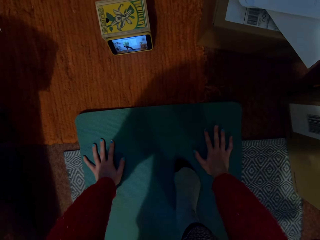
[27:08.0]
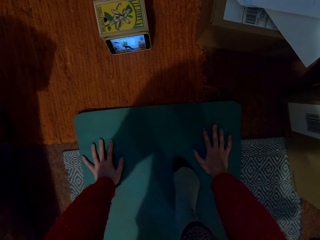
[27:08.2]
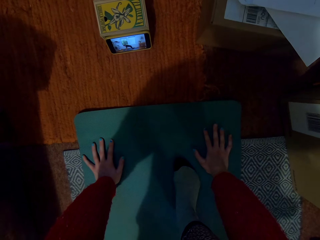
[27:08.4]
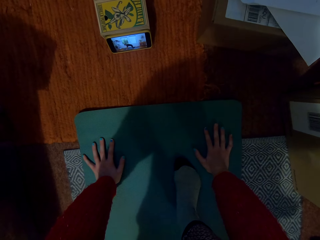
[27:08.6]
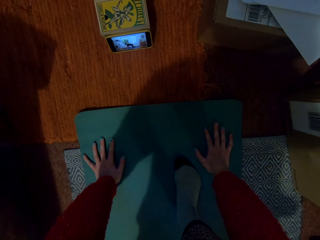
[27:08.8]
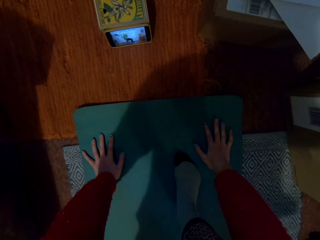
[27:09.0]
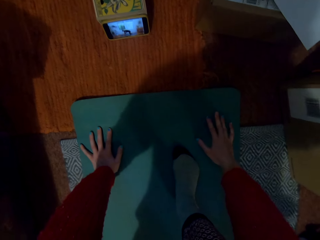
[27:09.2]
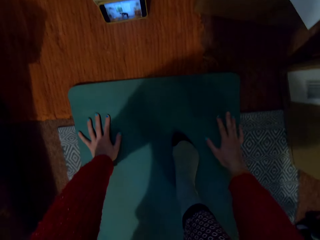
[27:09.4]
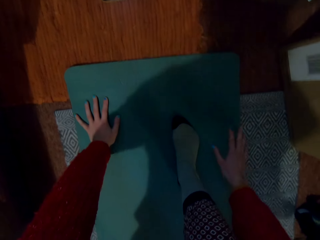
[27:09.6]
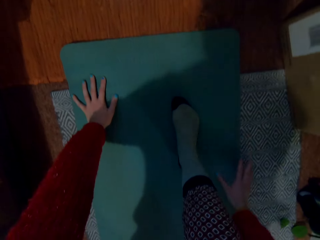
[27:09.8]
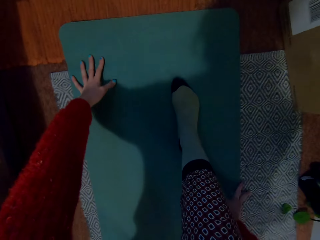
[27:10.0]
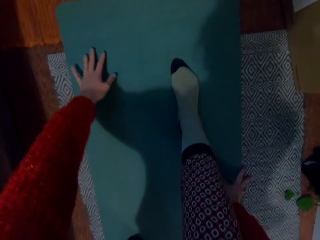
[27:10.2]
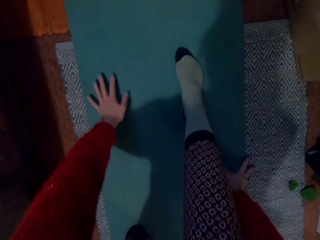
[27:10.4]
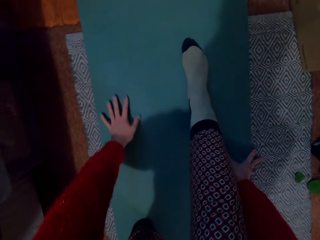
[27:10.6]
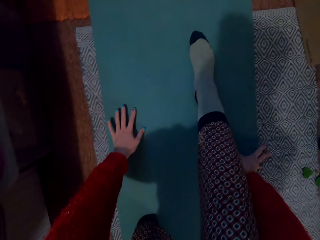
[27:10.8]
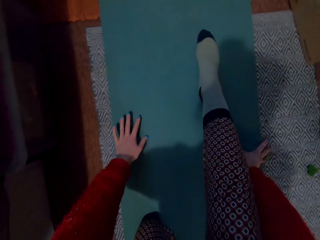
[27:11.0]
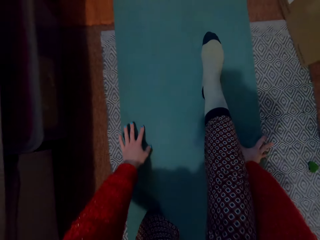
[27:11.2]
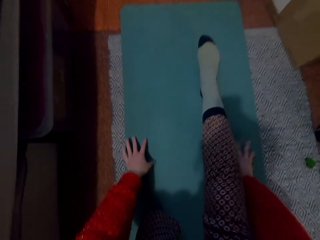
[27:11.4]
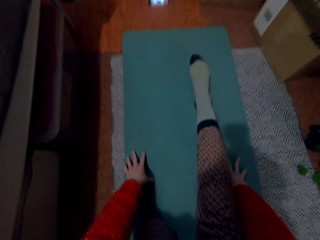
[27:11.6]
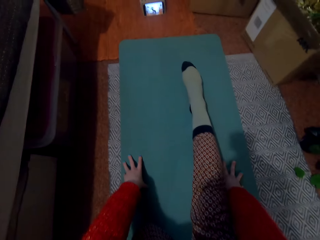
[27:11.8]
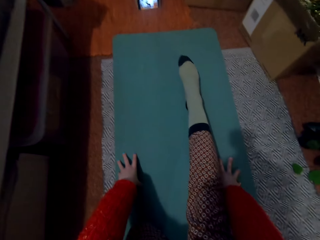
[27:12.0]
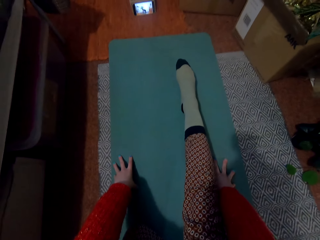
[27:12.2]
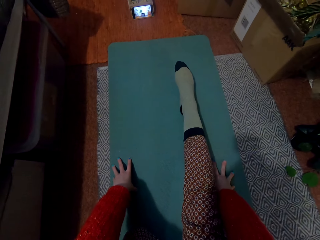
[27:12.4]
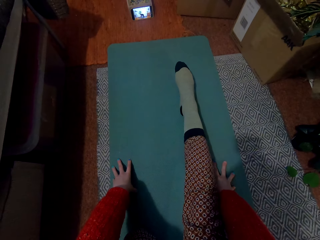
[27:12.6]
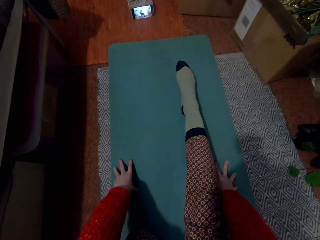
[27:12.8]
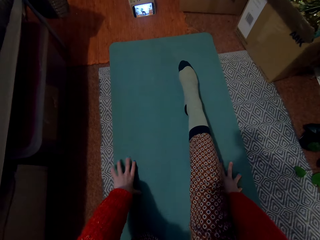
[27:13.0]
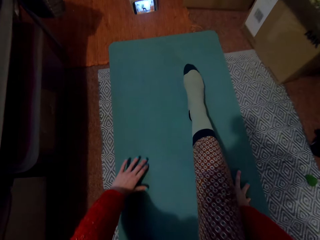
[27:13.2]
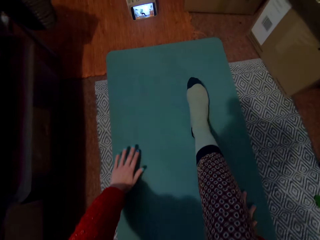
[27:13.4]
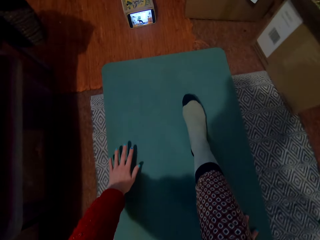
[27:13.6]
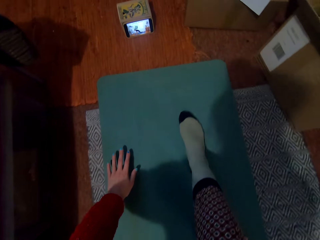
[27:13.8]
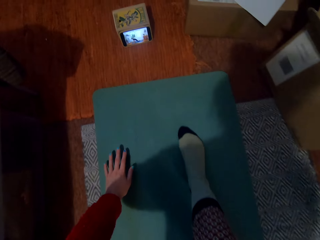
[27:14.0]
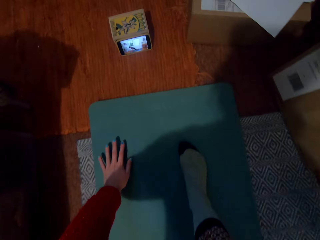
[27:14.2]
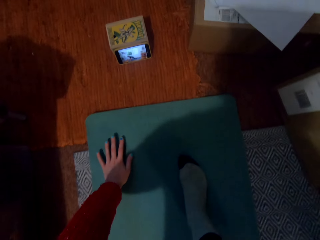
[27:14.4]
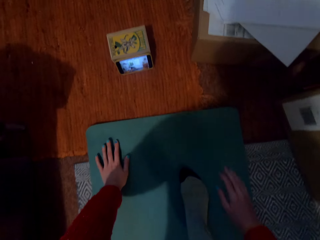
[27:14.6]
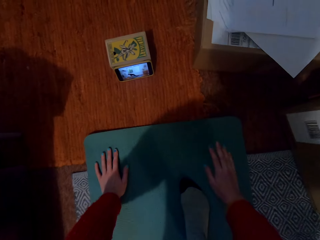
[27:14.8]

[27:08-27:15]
The camera wearer moves the hand.

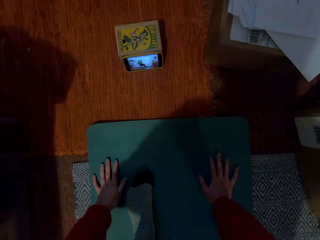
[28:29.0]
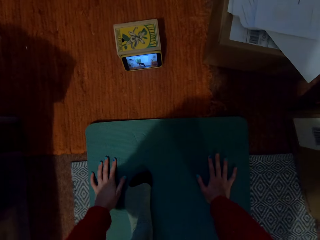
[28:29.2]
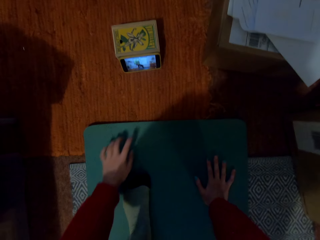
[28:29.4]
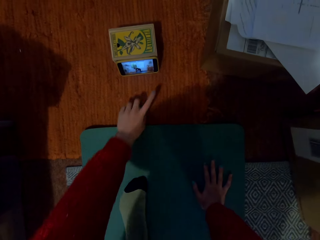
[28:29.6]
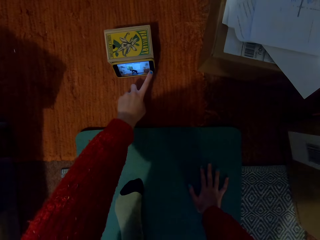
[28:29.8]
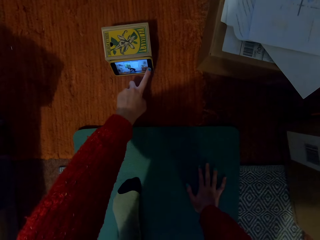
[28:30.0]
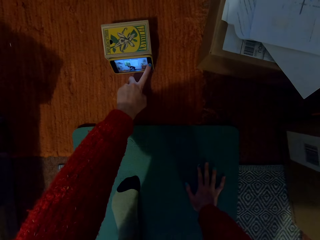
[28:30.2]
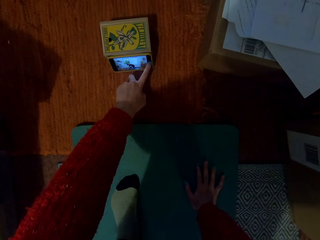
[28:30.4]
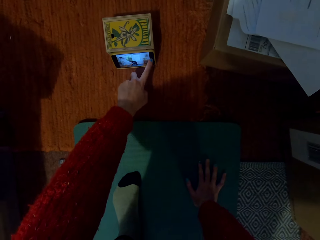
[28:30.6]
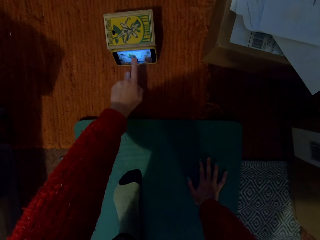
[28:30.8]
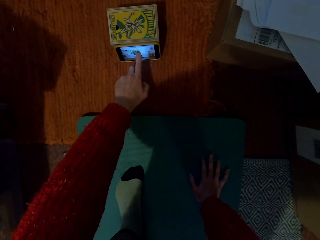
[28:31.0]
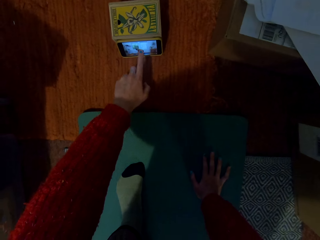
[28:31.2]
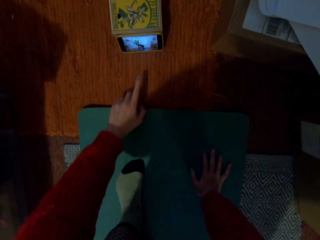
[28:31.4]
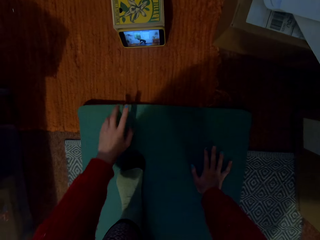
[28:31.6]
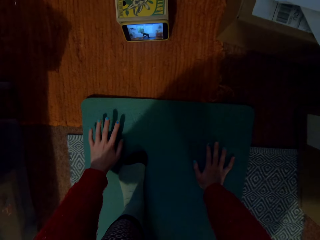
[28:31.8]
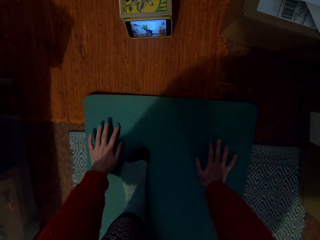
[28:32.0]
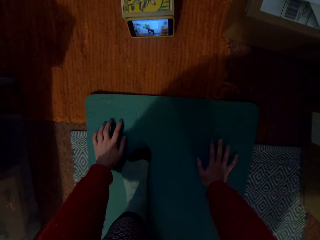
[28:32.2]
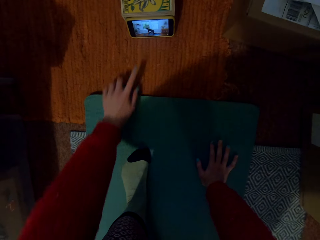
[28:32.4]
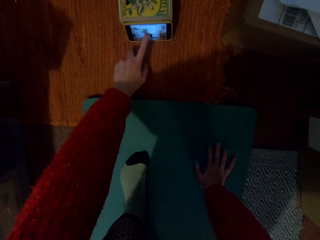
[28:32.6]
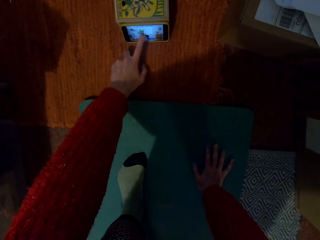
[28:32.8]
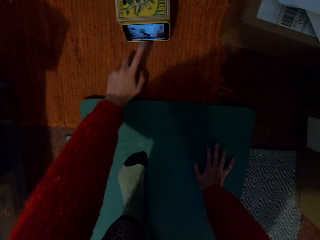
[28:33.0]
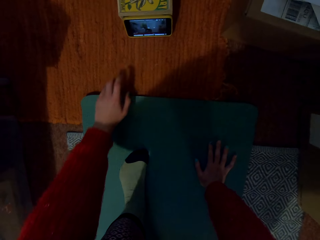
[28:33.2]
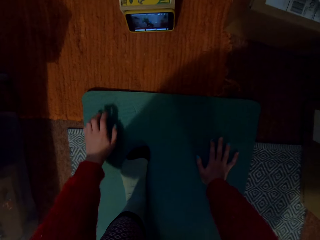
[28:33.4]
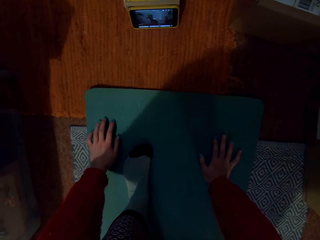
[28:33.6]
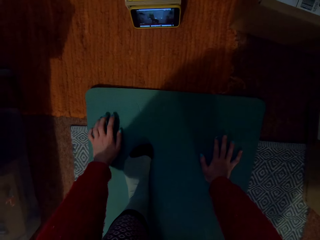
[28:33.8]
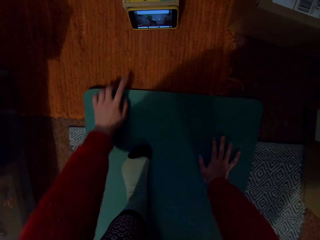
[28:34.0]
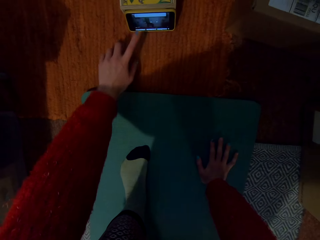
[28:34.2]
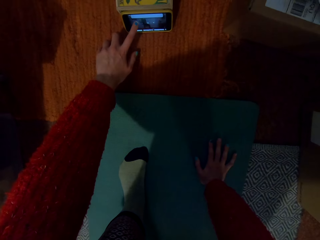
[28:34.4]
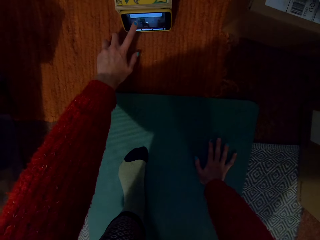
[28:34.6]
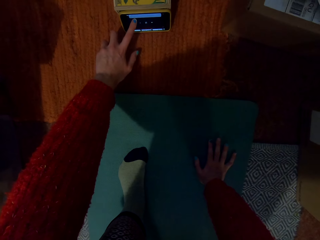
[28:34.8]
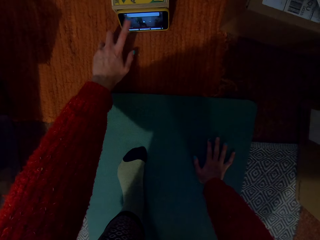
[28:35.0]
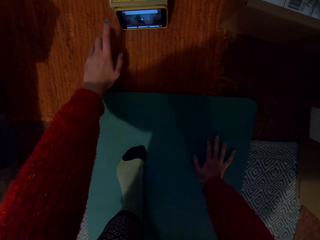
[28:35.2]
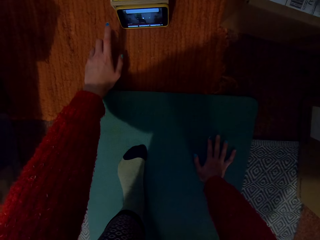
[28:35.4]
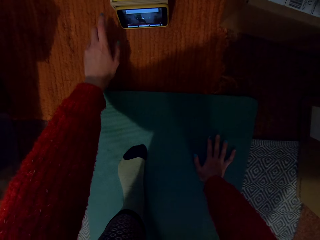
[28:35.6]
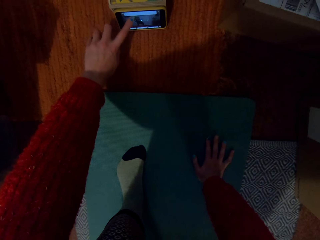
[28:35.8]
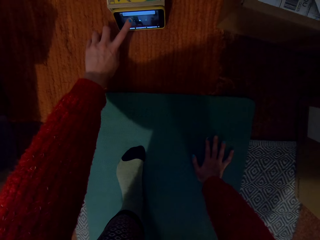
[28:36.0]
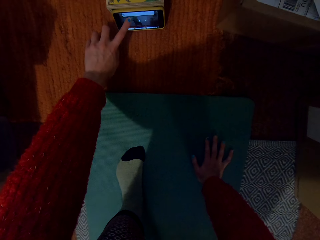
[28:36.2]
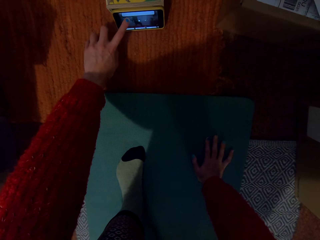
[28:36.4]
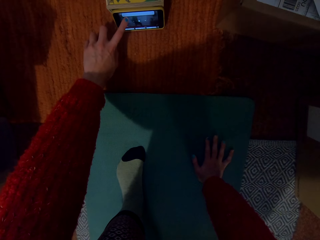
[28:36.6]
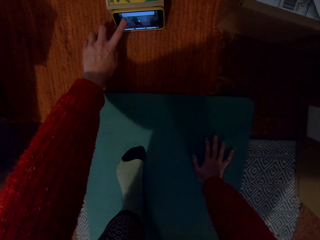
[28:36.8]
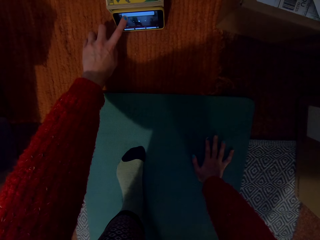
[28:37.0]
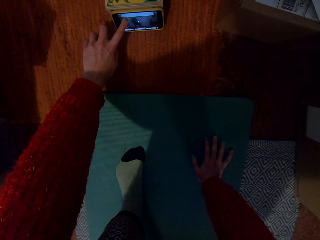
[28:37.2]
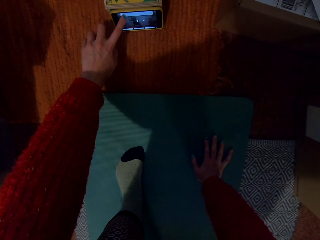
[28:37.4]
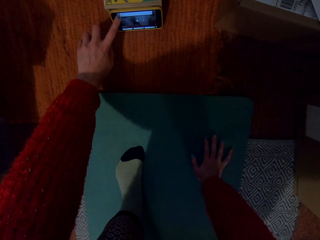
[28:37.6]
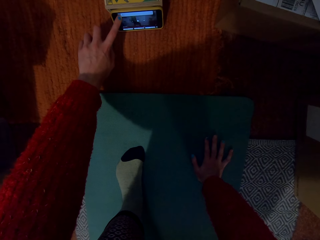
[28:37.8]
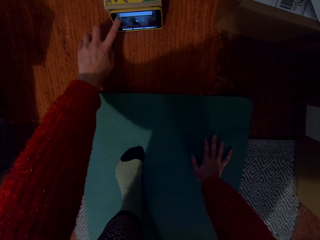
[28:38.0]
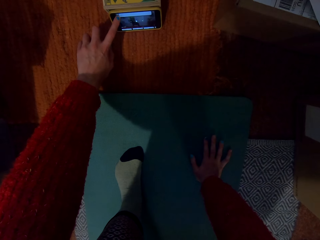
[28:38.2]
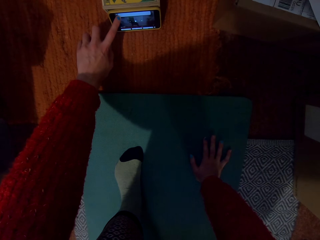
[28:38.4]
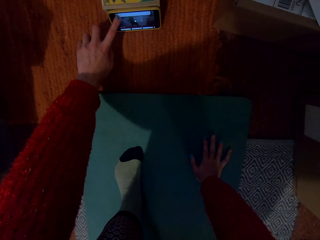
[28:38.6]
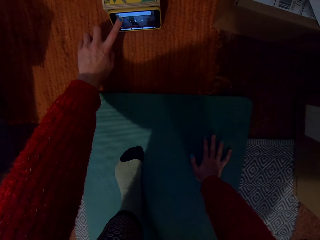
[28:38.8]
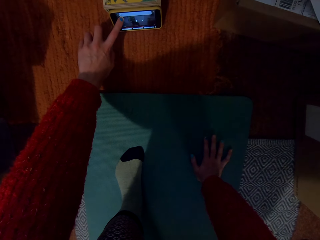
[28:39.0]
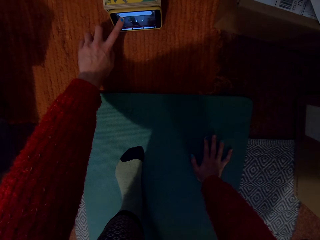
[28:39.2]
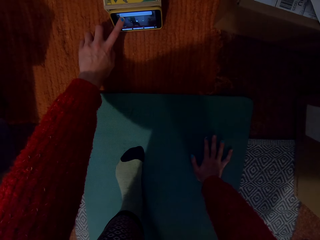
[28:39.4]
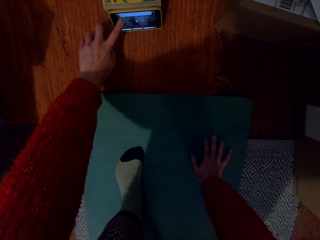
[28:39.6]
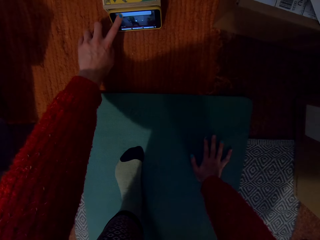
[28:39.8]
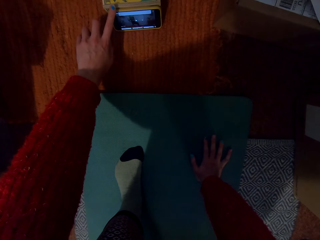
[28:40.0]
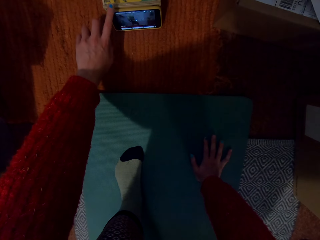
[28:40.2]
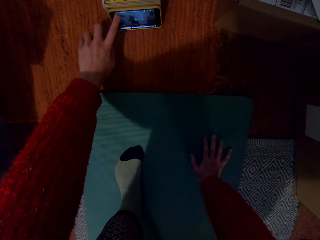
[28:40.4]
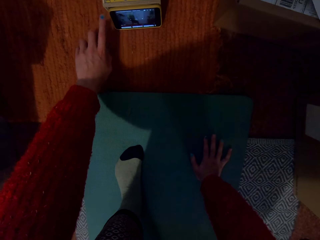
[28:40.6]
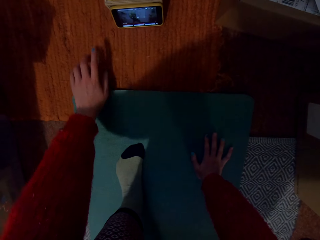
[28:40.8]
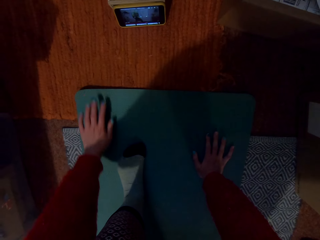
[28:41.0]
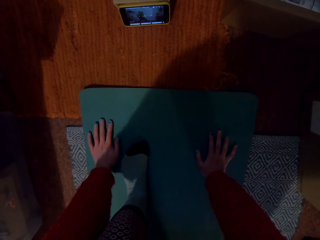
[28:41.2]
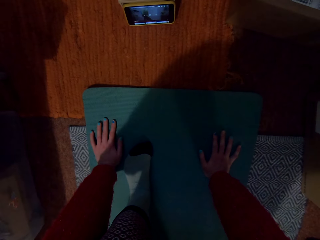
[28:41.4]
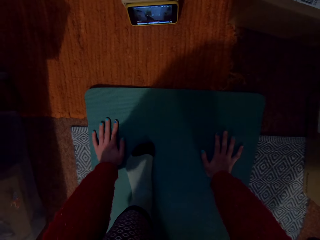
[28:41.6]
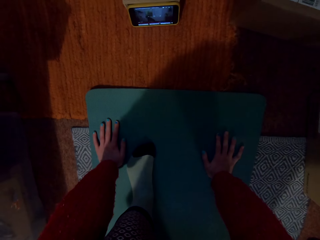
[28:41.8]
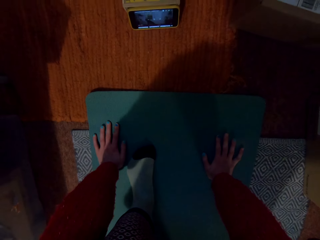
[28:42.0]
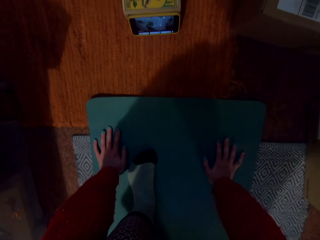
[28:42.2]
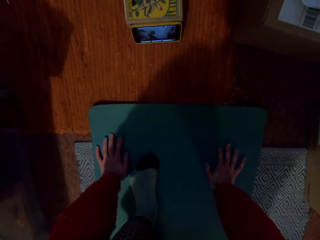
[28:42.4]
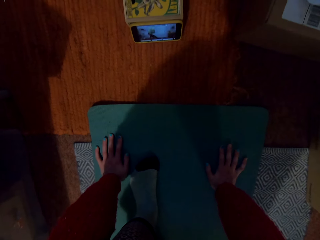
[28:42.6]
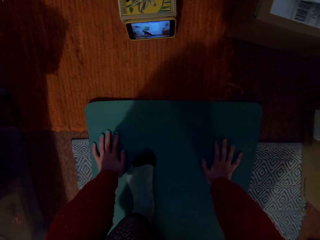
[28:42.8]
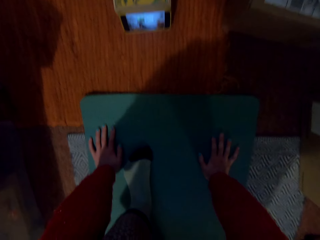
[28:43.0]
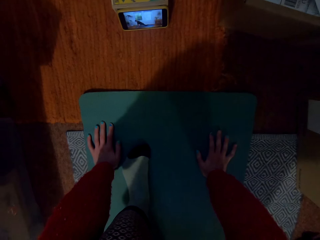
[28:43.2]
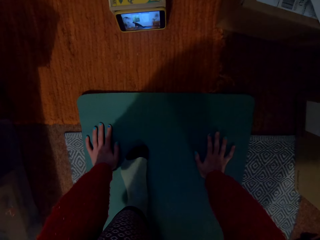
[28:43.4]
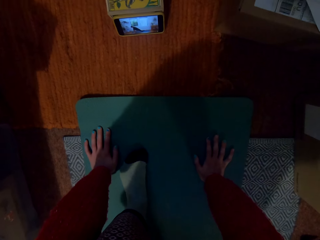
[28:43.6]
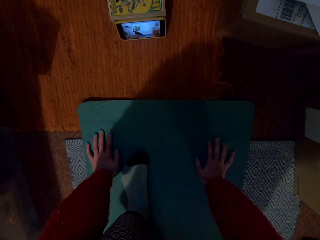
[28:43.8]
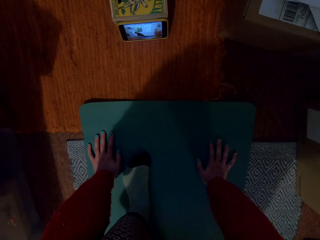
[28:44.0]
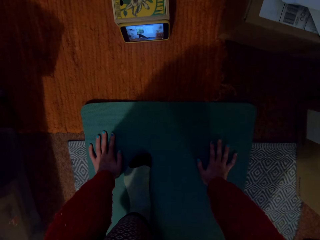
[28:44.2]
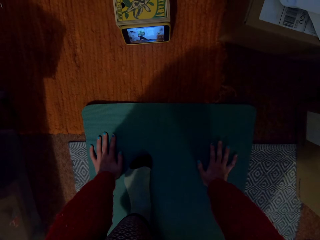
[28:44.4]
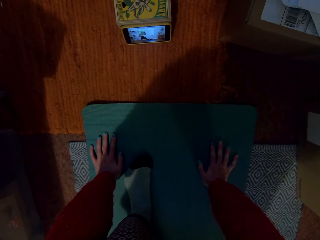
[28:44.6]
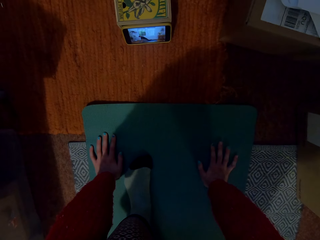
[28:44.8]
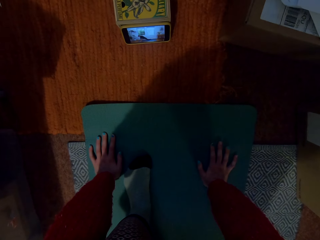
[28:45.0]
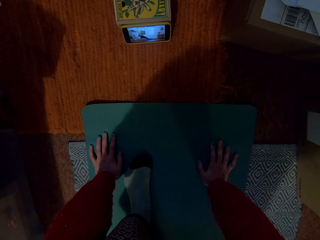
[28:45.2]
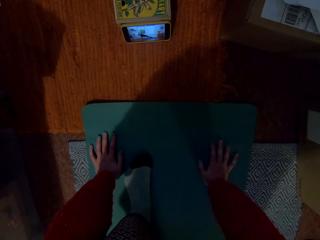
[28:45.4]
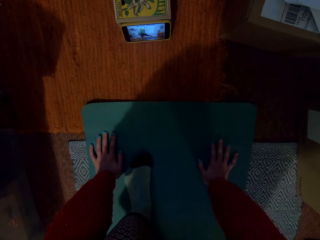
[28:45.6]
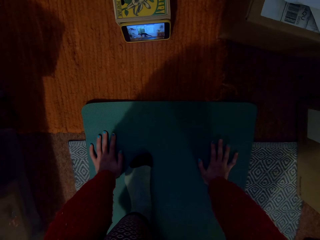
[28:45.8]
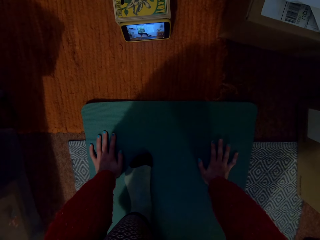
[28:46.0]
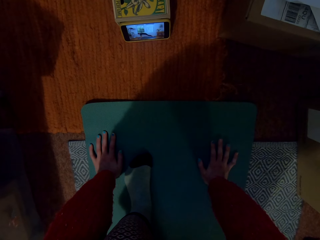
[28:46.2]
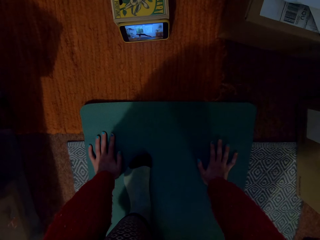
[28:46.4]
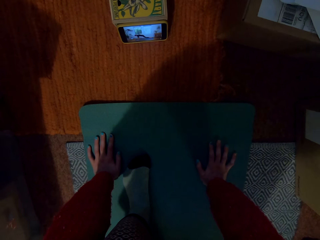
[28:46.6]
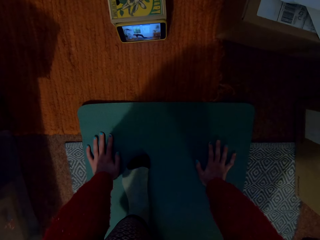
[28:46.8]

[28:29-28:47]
The camera wearer operates her phone with her left hand. She kneels on the floor. She operates the phone with her left hand. She kneels on the floor. She operates the phone with her left hand. She kneels on the floor. She does yoga exercises.
